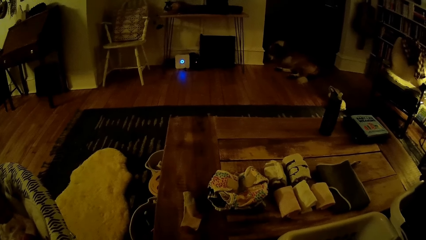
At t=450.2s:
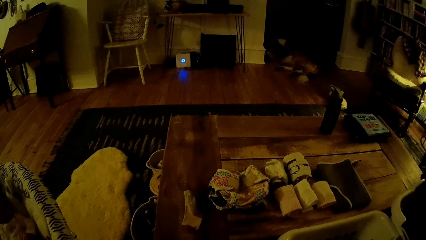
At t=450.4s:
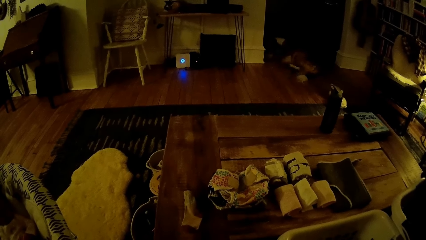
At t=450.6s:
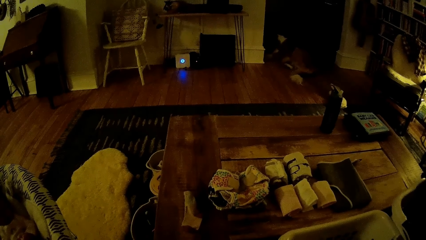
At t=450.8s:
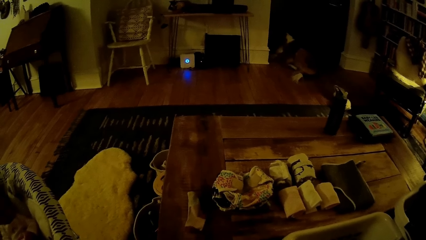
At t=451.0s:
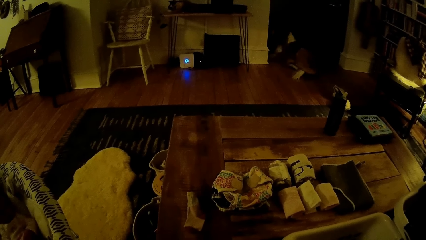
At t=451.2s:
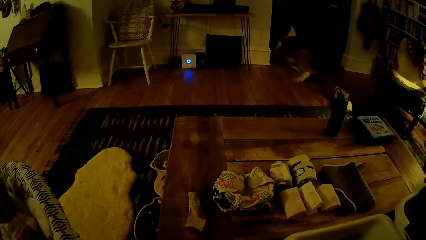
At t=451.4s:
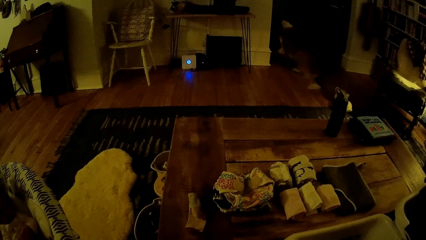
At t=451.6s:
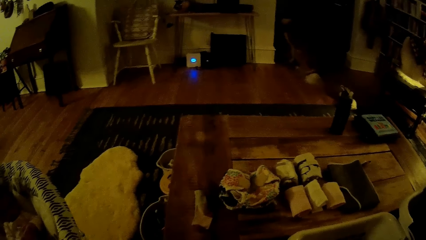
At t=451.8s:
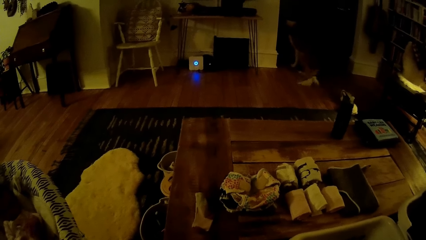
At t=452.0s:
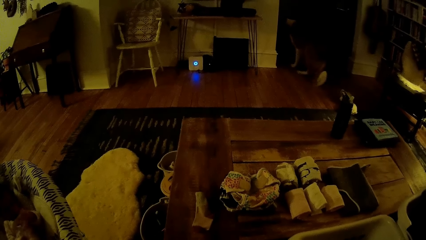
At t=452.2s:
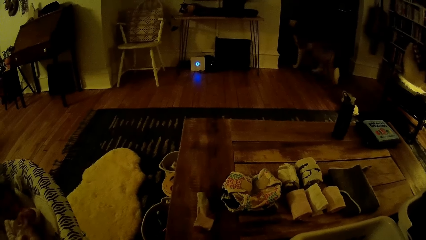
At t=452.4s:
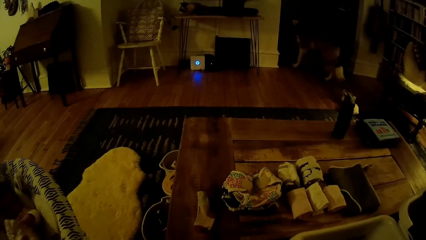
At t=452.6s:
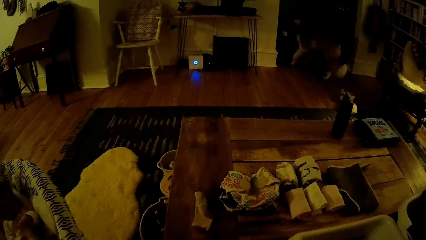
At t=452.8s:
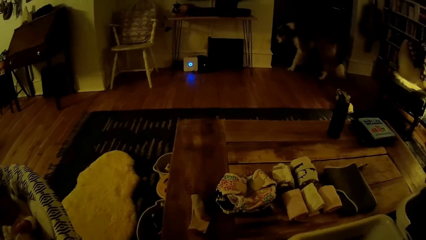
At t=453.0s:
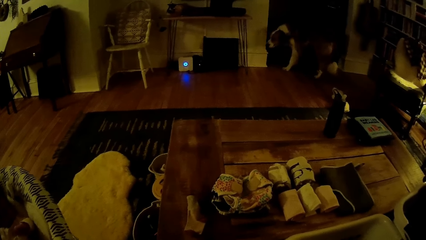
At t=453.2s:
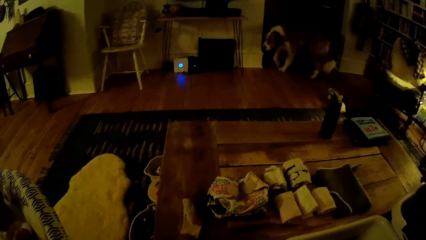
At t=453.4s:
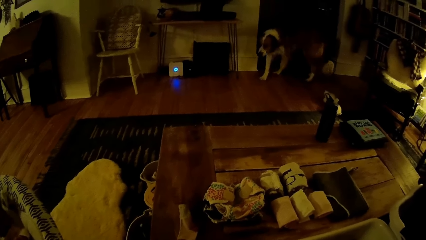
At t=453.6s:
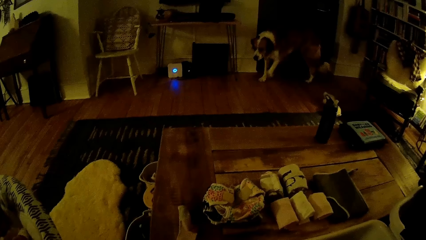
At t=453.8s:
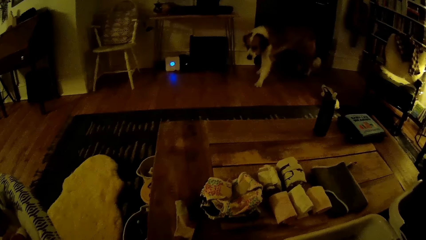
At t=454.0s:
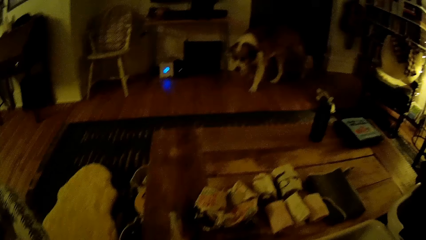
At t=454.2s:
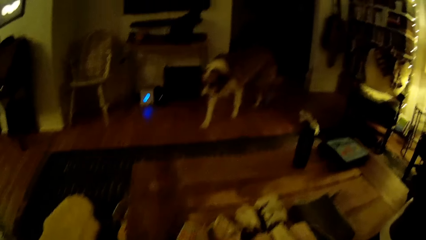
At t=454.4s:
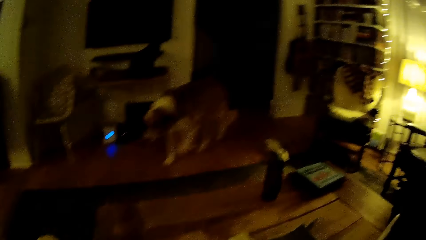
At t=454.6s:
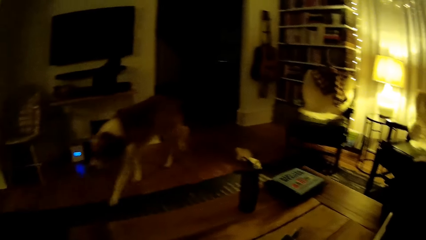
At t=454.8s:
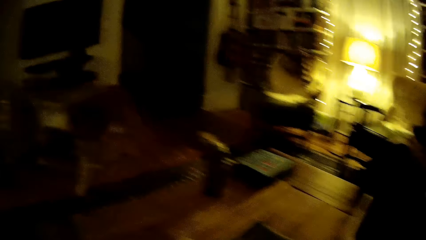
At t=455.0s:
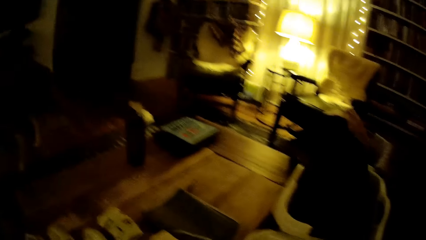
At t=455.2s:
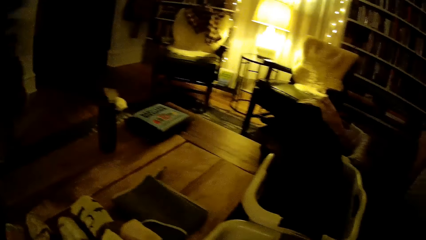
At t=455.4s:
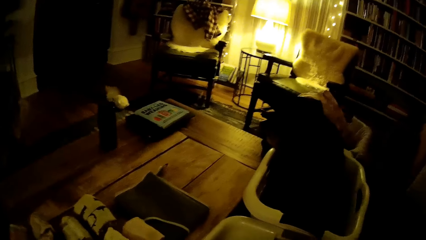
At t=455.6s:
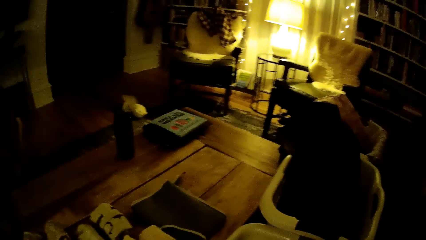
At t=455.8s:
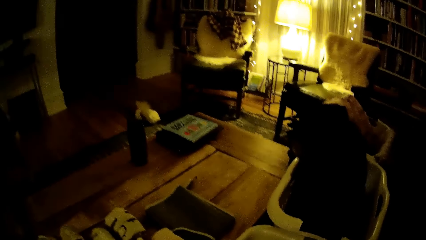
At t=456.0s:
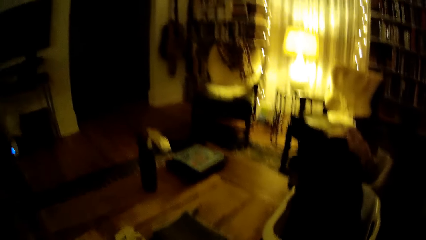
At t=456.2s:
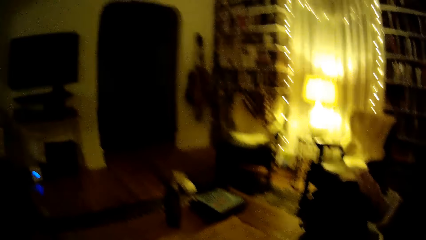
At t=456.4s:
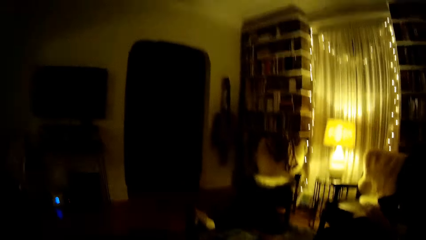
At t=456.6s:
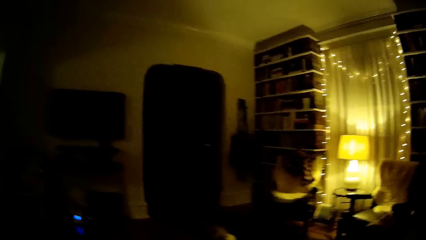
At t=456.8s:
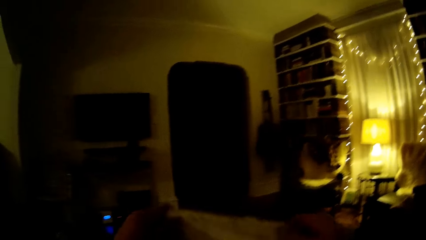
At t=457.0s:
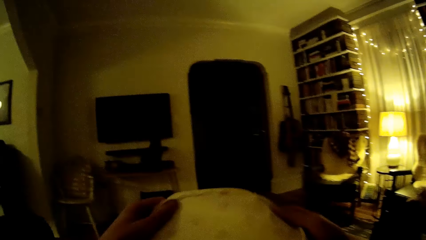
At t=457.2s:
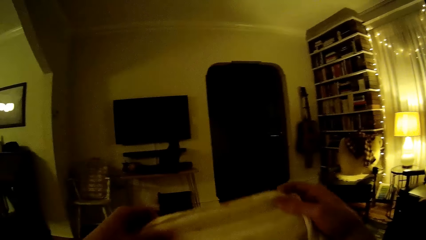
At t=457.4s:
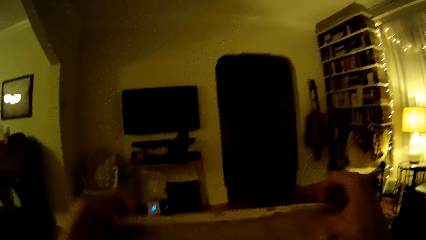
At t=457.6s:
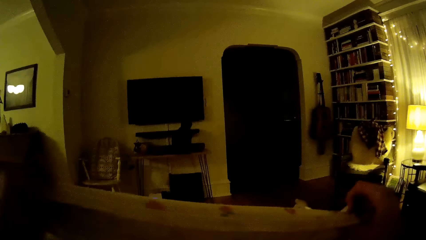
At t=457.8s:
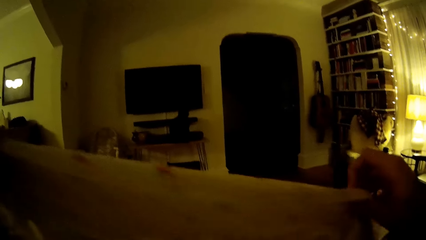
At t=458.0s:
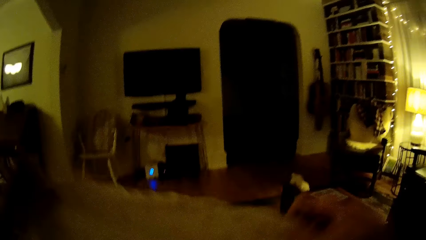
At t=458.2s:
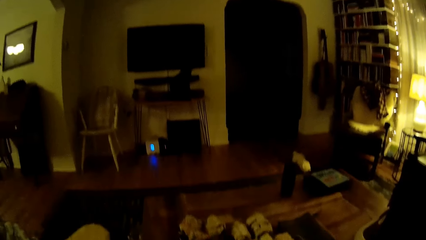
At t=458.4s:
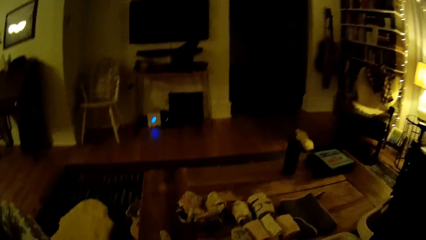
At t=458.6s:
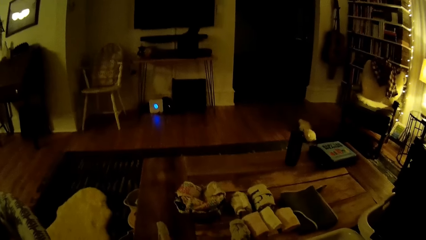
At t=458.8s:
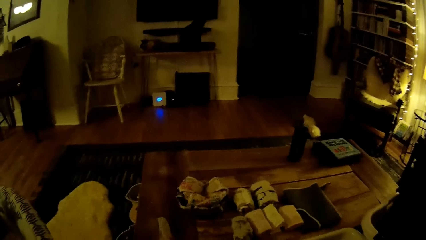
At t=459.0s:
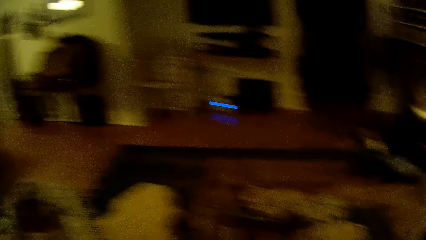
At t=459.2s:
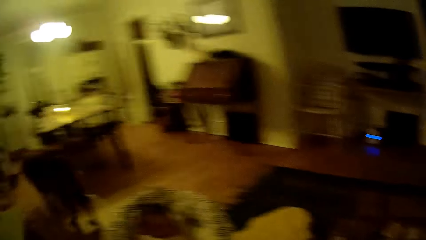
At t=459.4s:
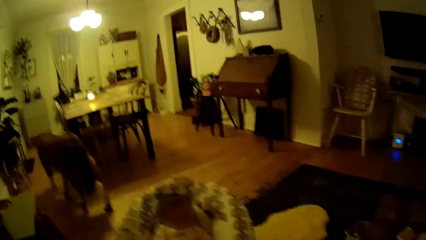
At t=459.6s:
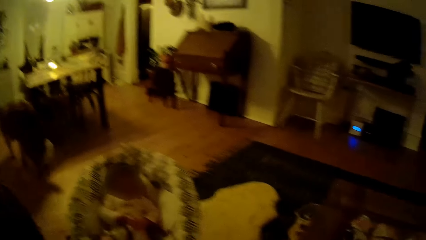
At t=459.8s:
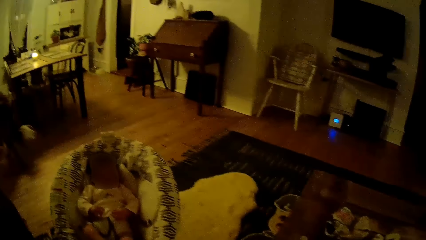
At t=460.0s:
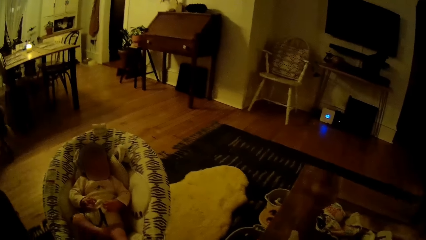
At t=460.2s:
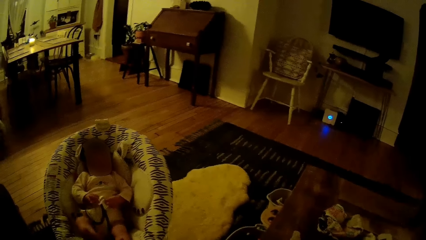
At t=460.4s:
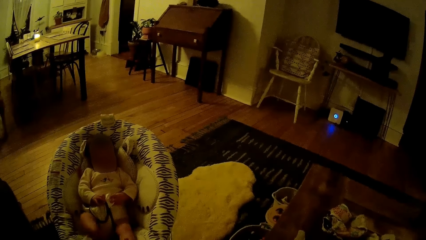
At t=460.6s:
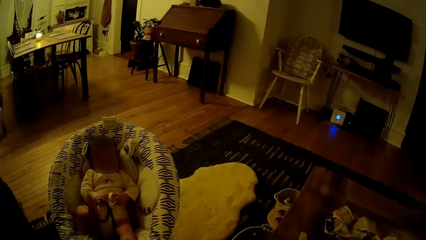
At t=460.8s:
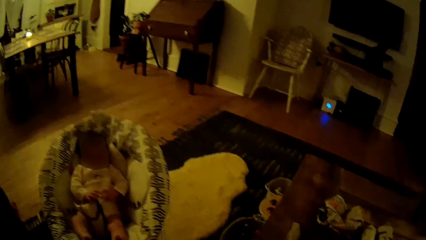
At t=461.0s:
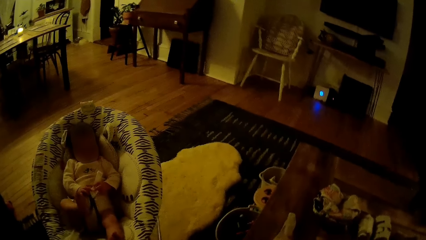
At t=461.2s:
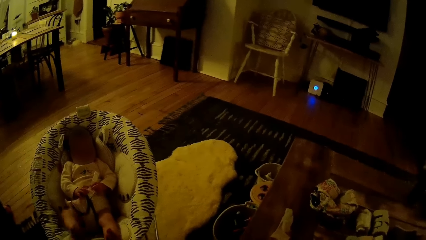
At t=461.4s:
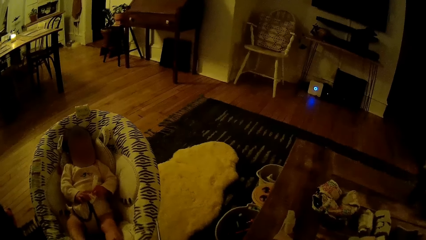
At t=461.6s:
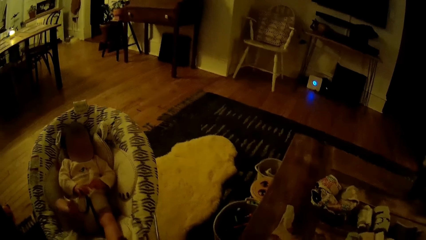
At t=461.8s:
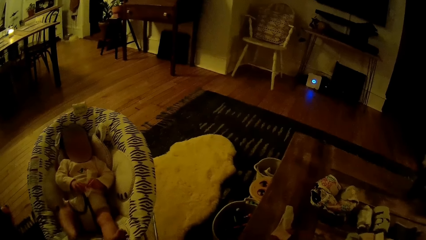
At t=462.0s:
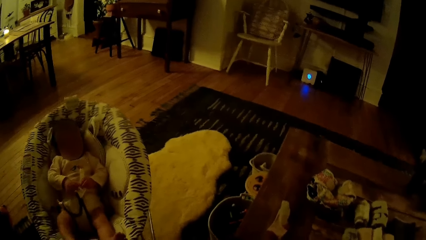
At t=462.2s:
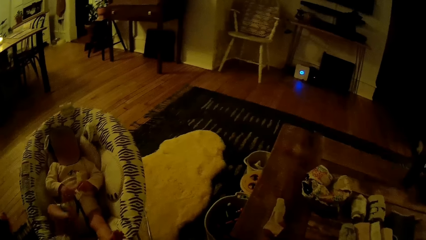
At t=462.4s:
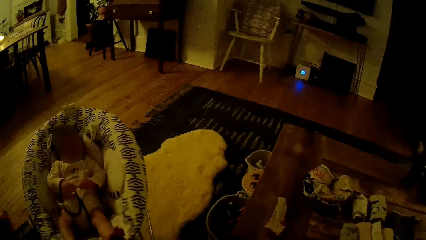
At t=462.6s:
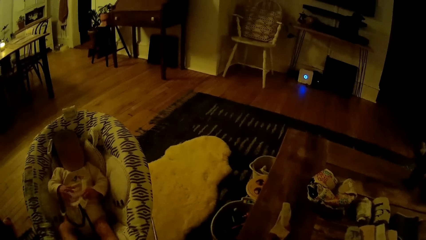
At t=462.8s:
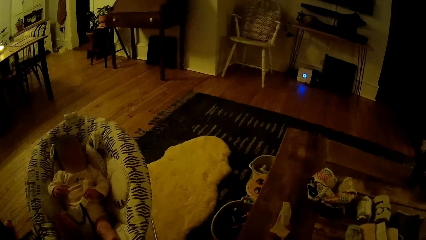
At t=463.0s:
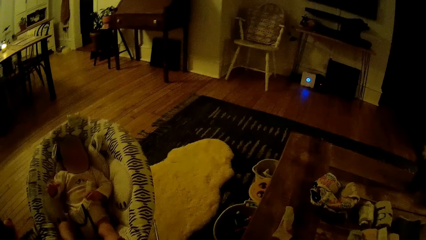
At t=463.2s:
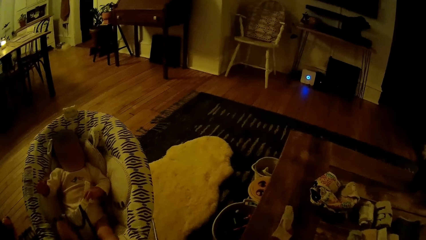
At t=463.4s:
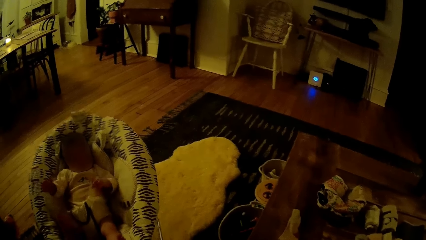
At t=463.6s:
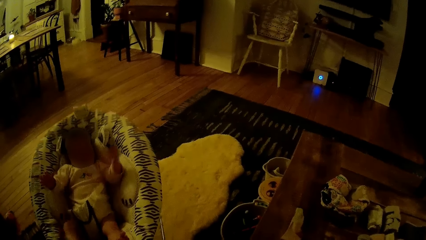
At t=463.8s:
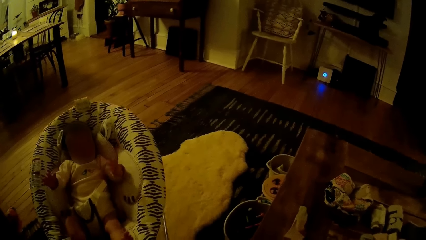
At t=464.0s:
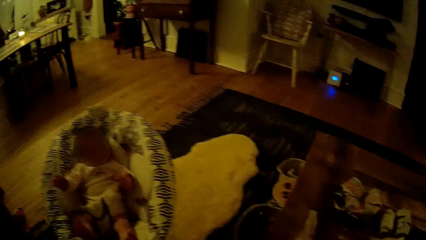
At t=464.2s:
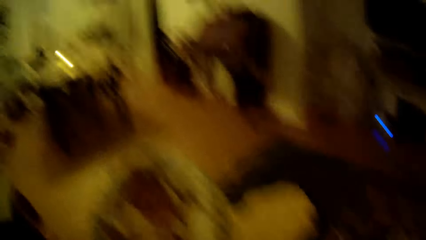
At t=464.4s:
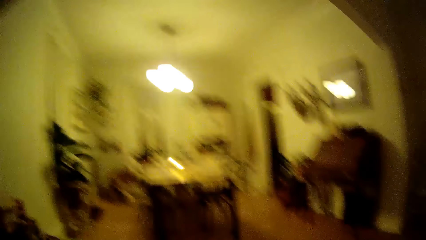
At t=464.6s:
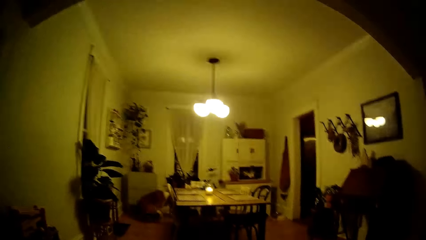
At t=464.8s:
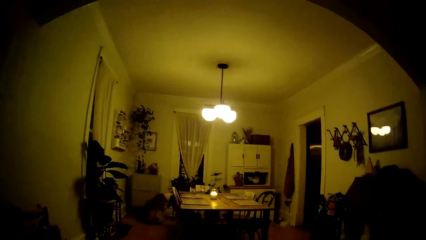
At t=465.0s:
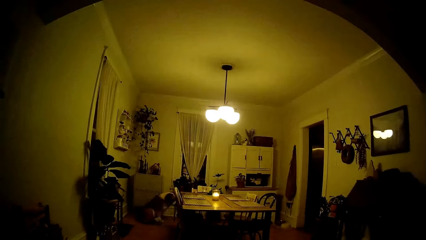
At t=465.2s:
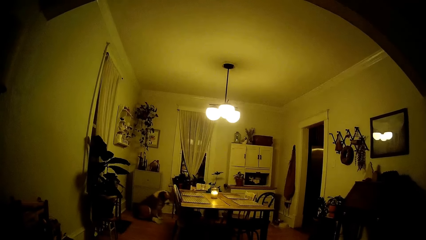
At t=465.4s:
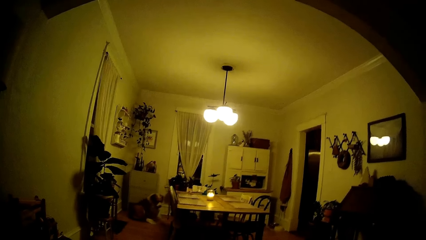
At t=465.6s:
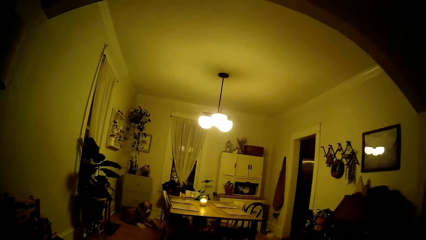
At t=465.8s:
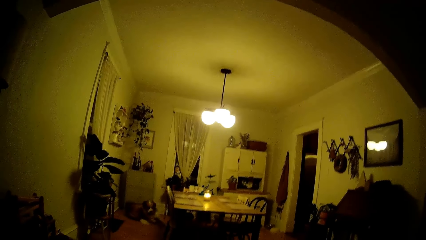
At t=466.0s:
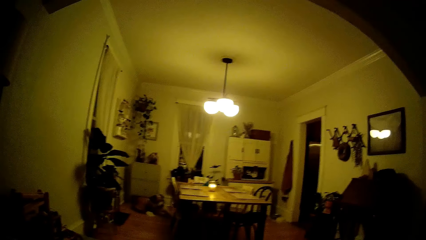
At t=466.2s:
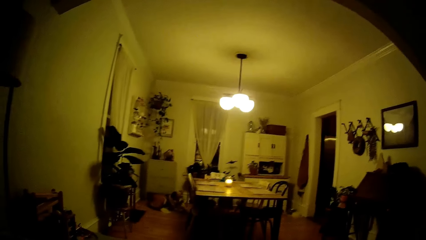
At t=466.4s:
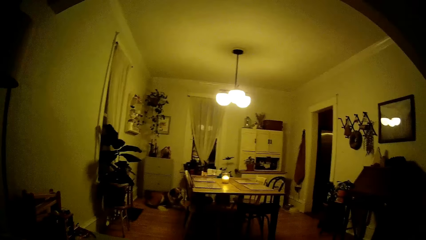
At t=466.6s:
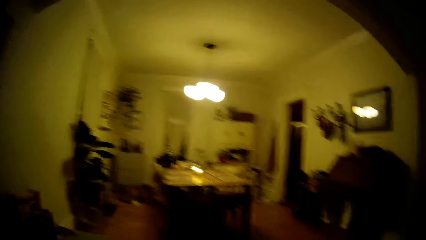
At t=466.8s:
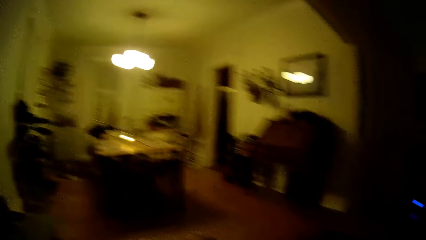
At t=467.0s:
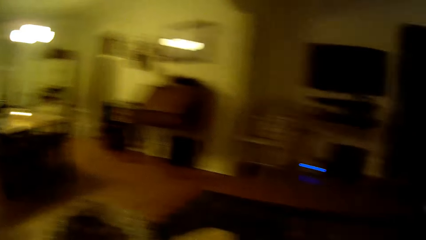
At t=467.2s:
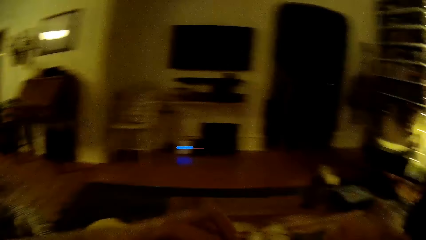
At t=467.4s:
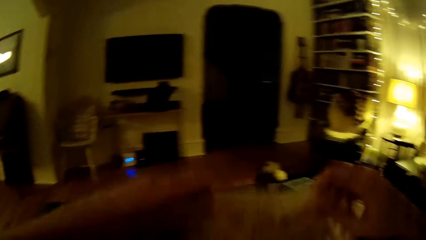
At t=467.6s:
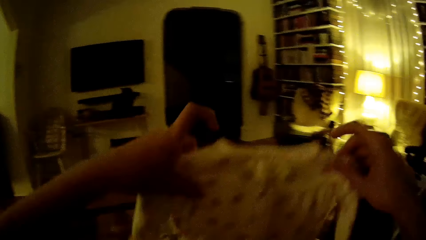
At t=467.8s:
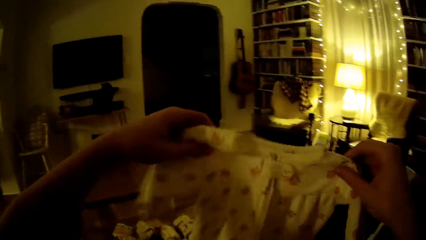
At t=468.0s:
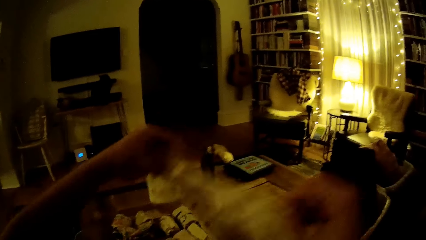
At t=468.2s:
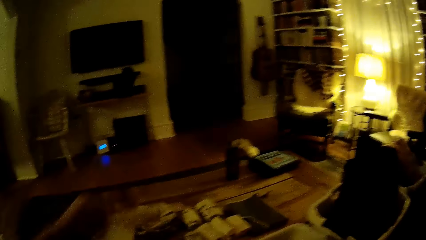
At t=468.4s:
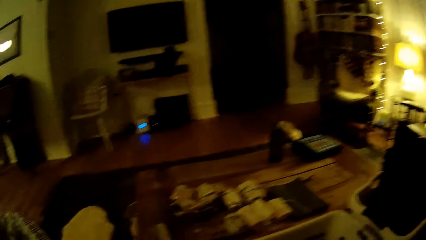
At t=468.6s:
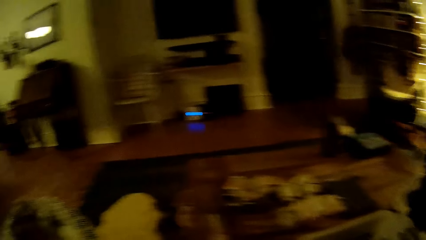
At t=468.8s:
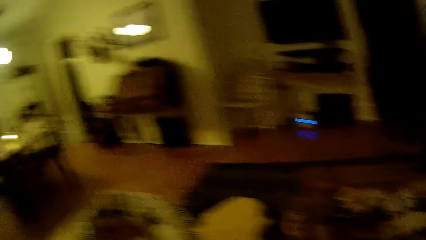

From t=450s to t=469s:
The camera wearer looks at the cat. The dog walks past the camera wearer. The camera wearer folds a cloth with both hands. The dog lies on the ground. The camera wearer holds the cloth with both hands.
